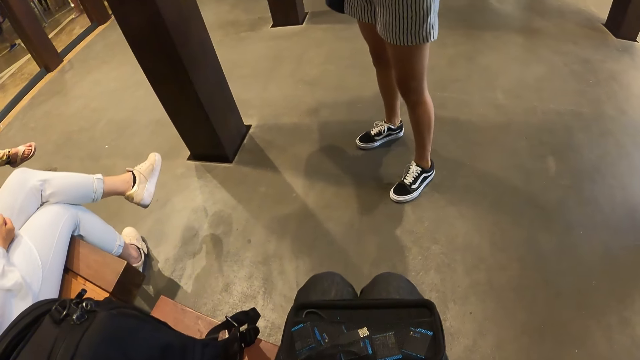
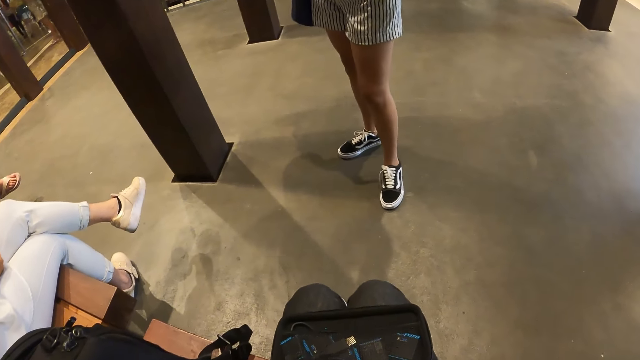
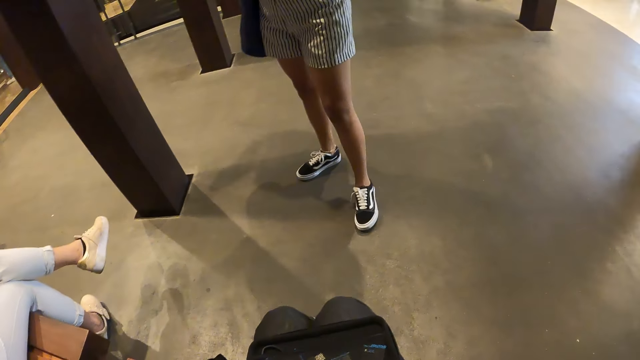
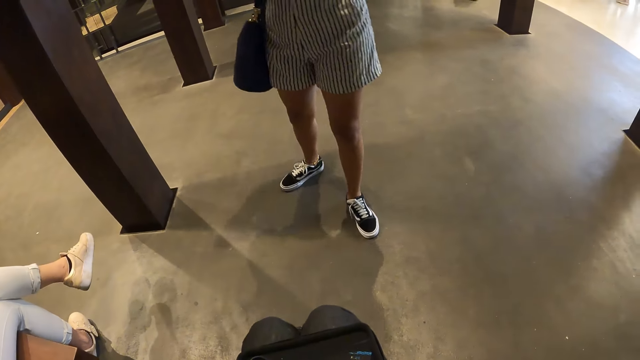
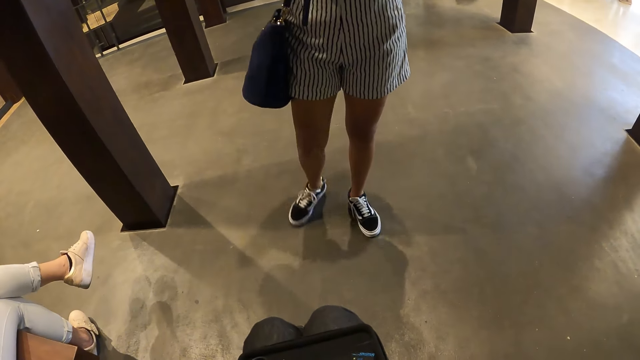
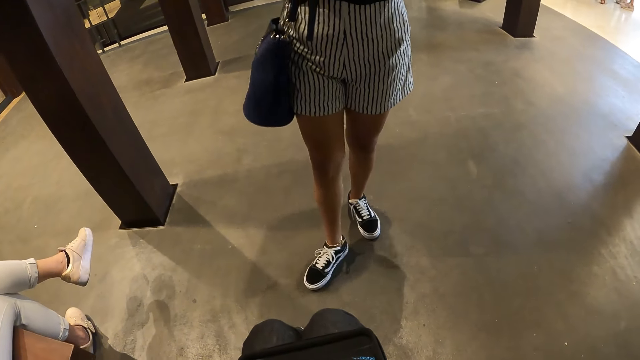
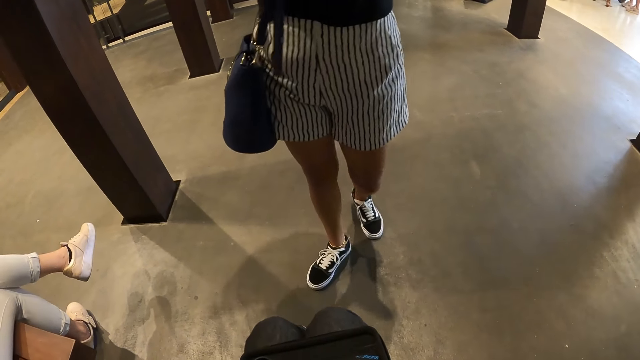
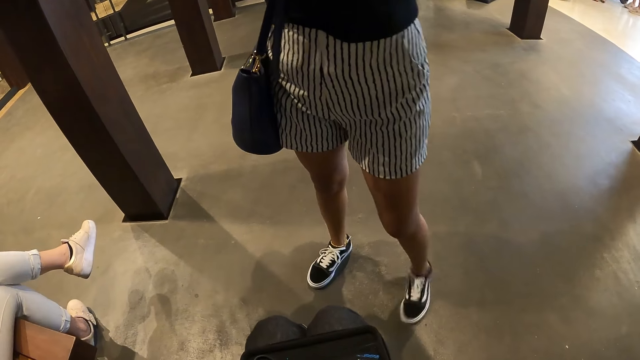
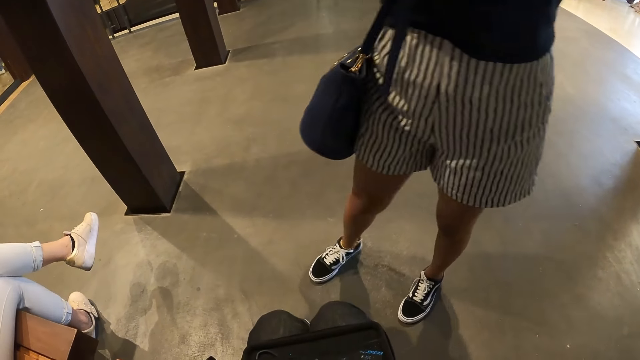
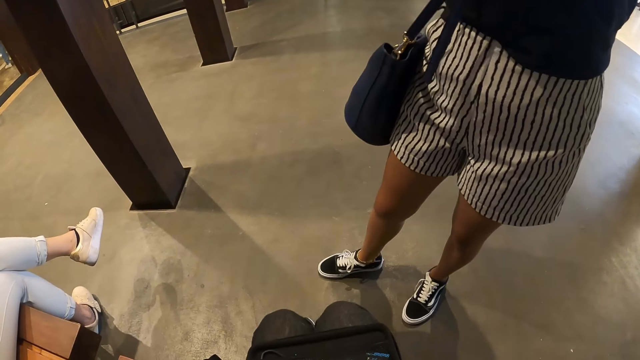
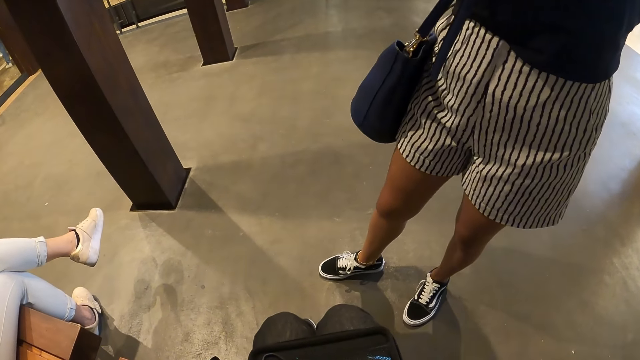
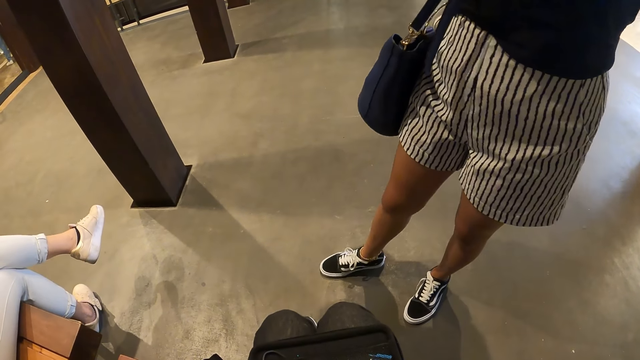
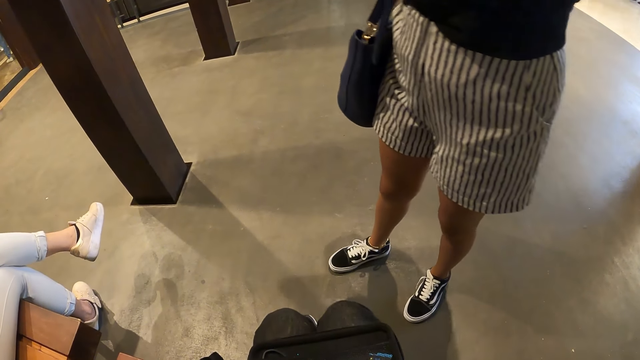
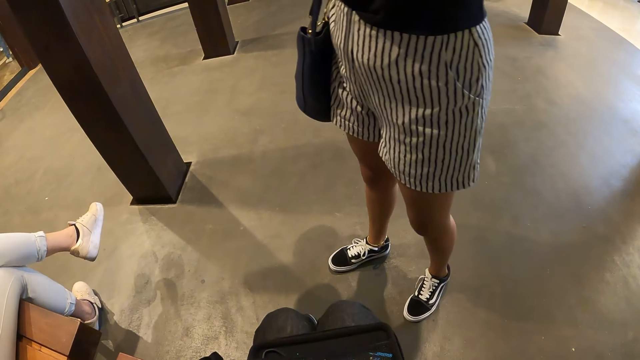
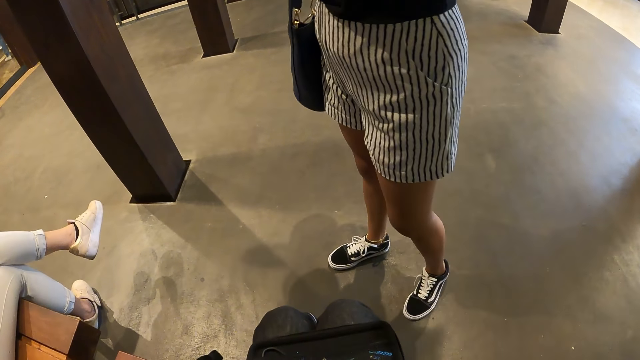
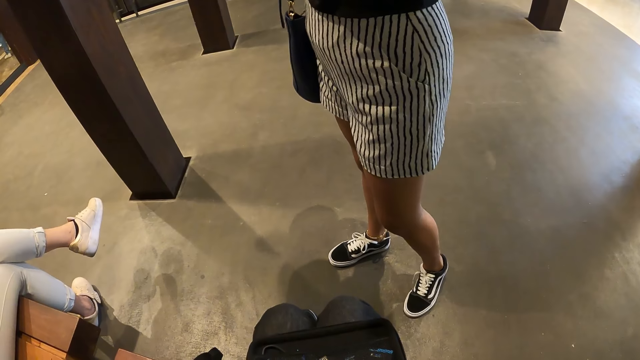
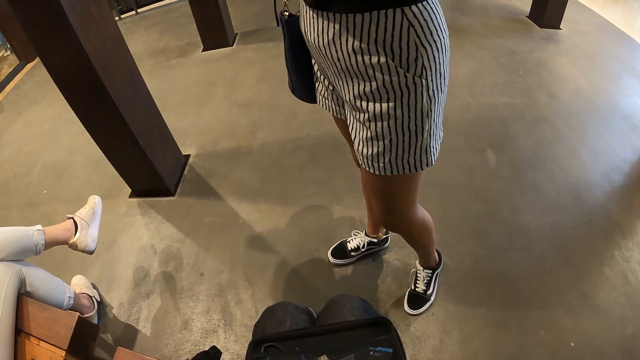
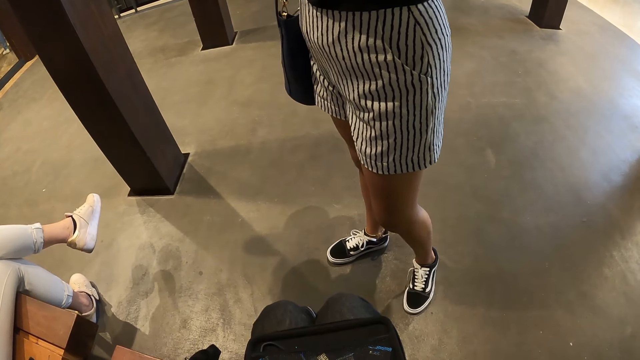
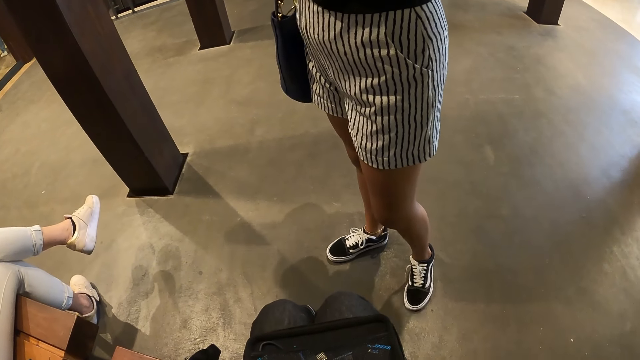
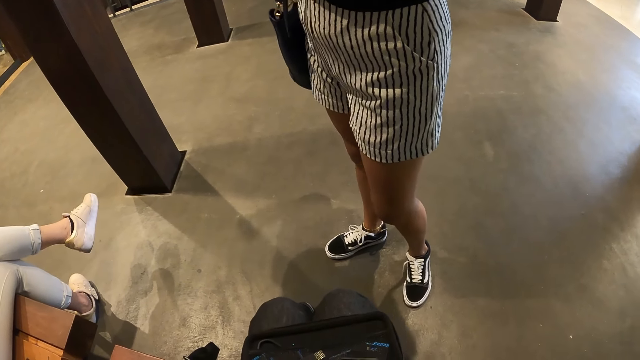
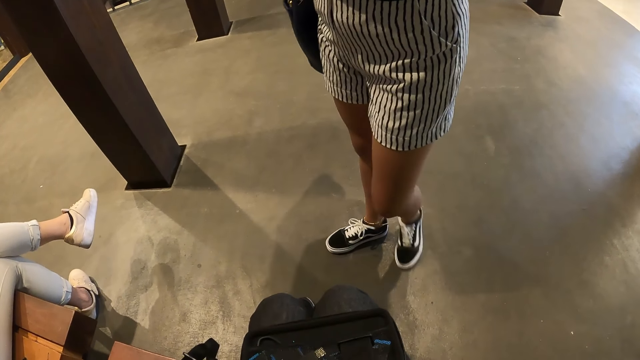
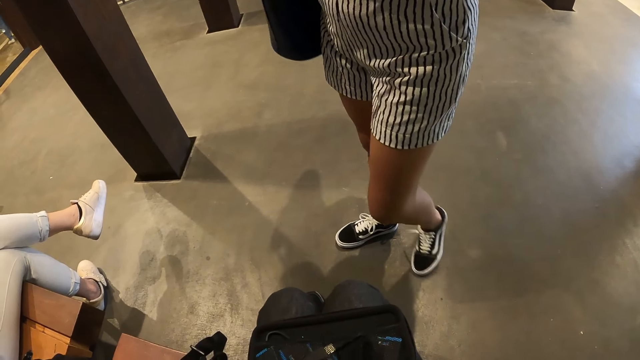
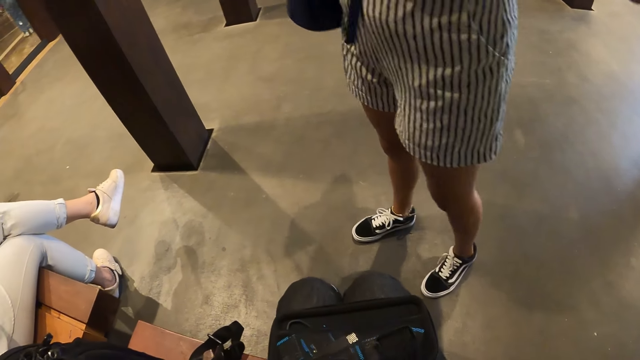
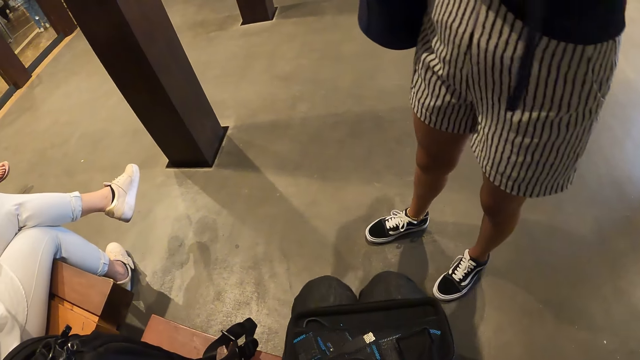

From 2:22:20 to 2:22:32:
A person moves in the room.

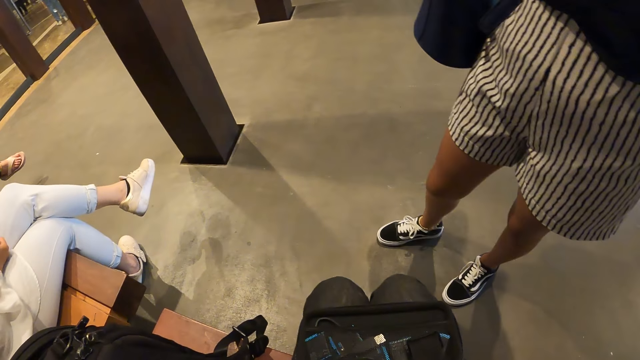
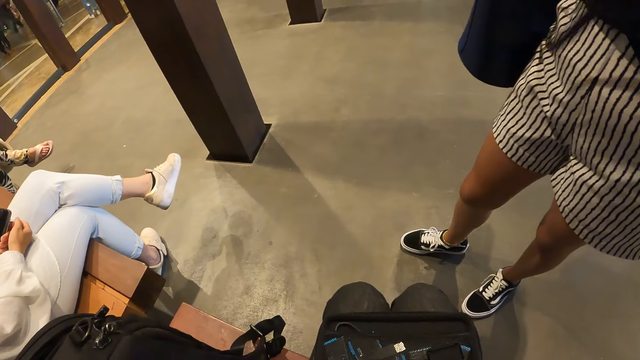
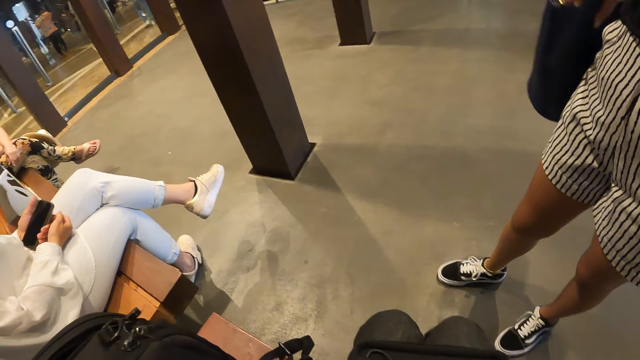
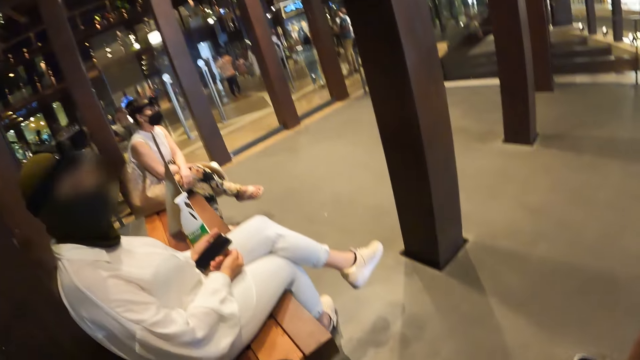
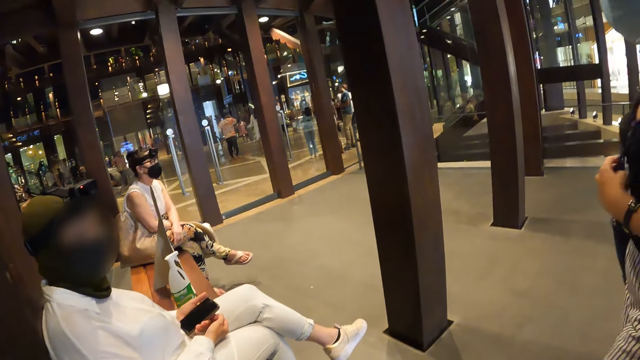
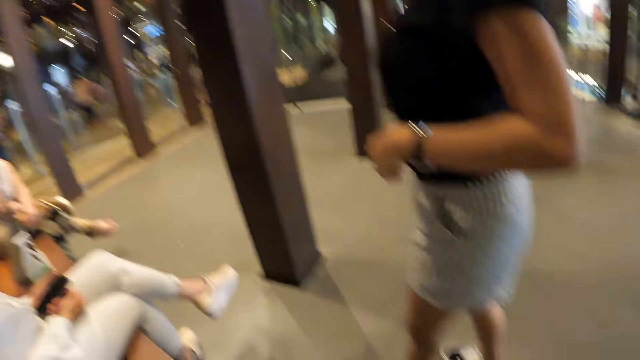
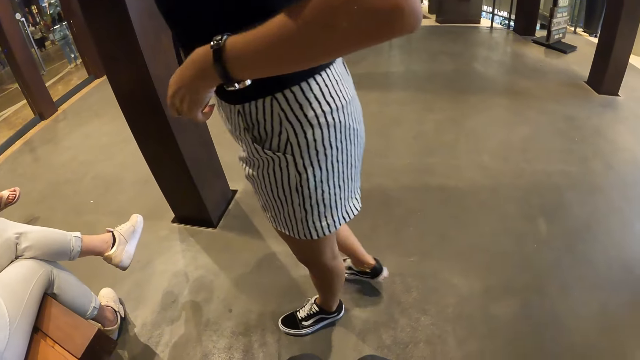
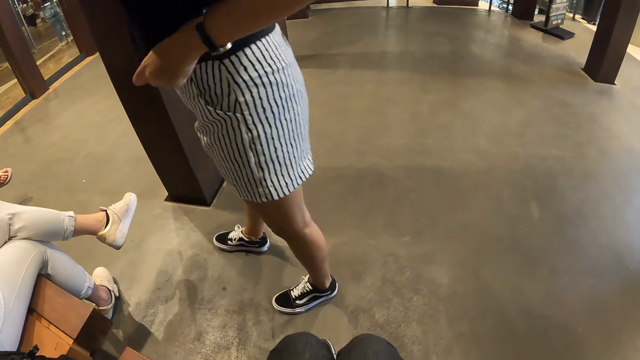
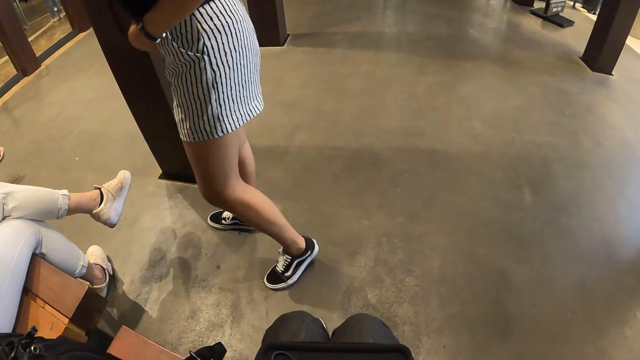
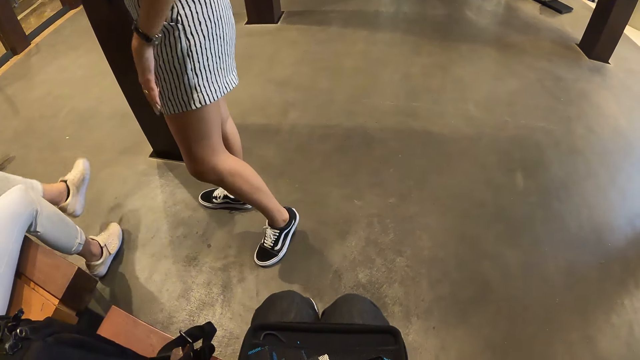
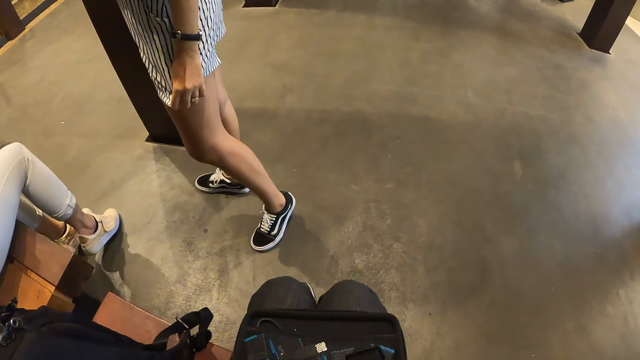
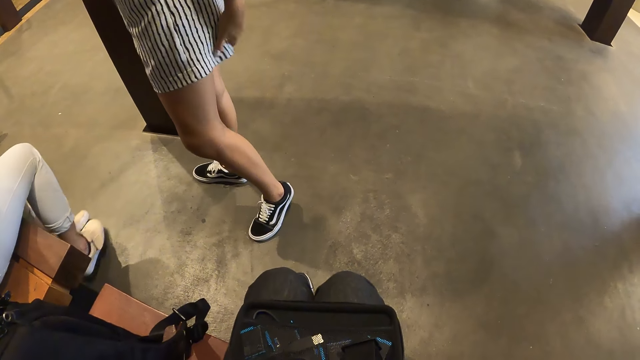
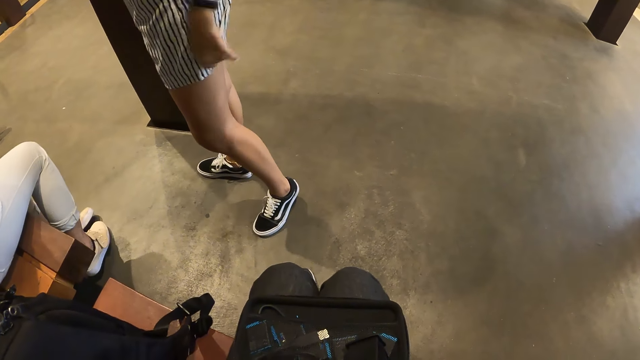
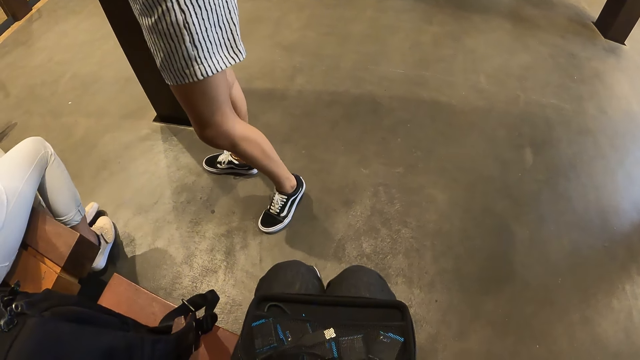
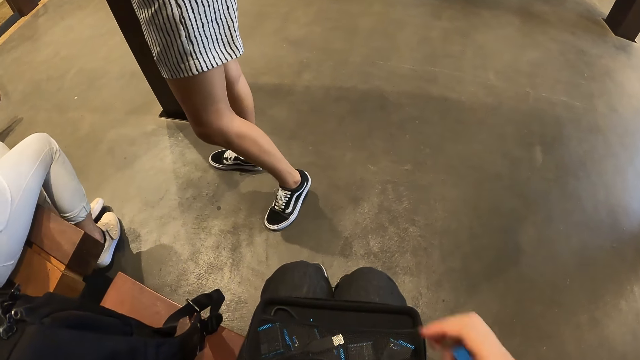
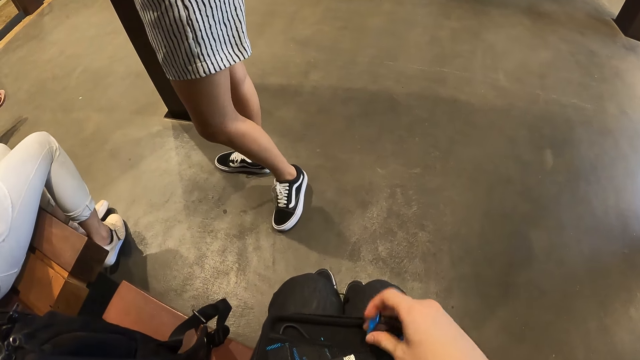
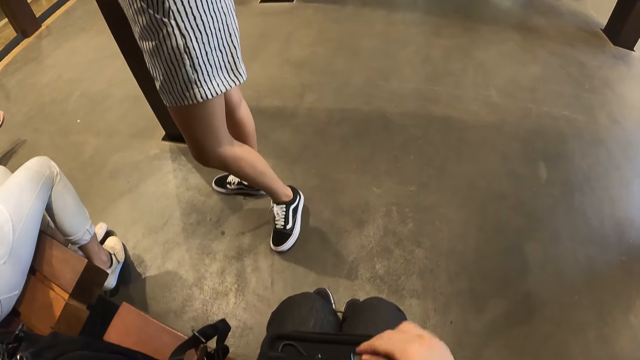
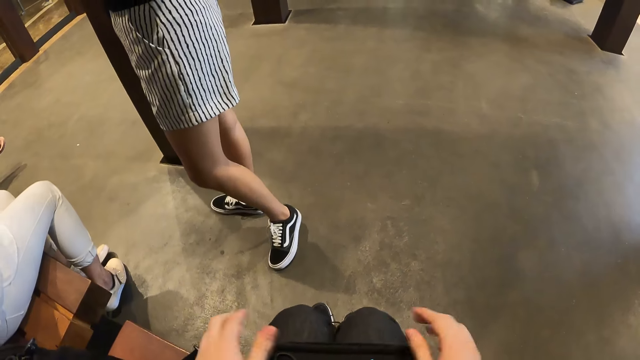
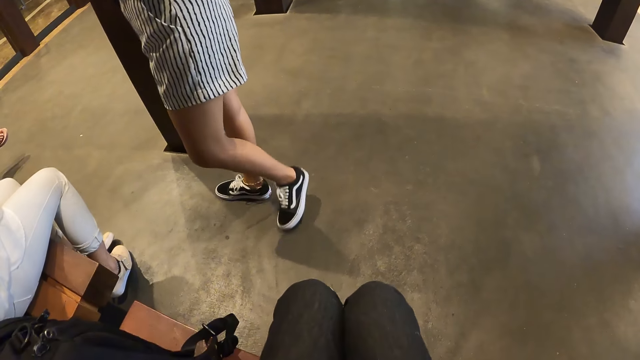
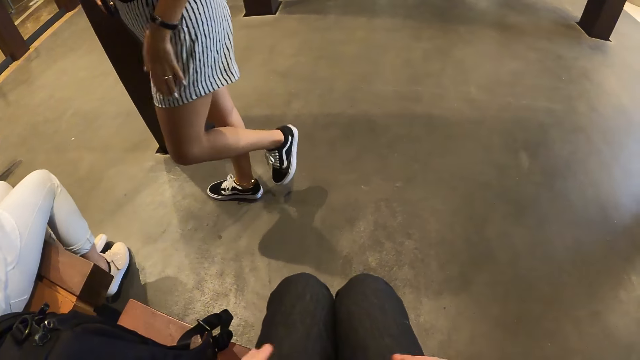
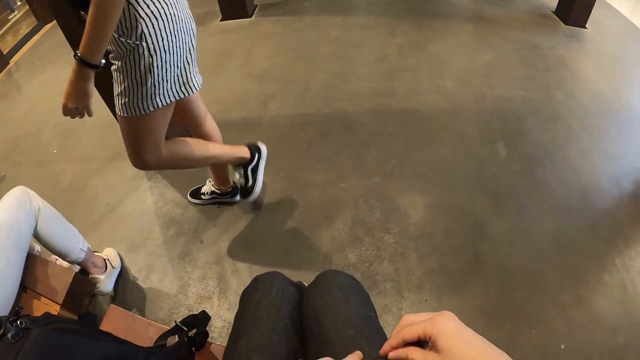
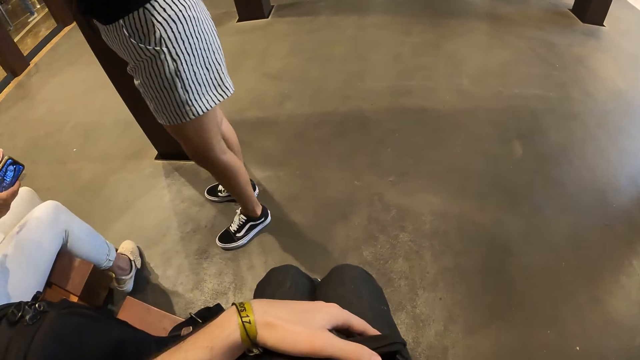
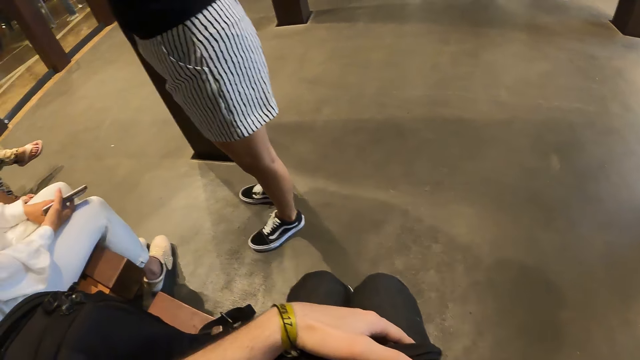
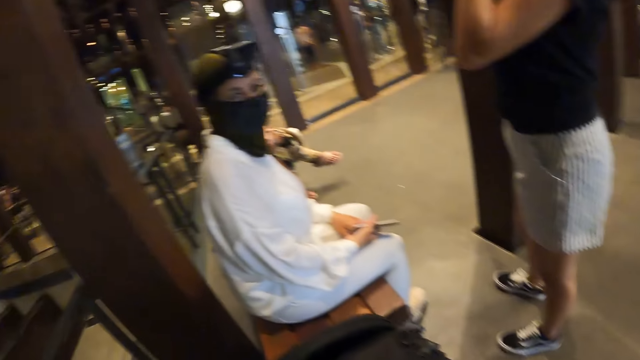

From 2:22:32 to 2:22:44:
The camera wearer looks round the room. A woman adjusts her cloth with her left hand. Another woman adjusts her legs. The camera wearer places the battery in his right hand into the black box on his lap. He puts the camera in the bag. He closes the black box with both hands. He zips the black box with his right hand. He looks round the room.
